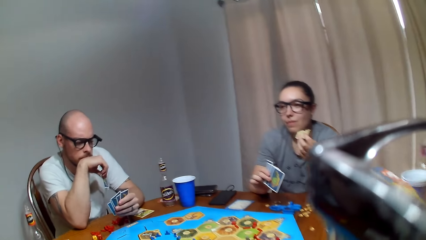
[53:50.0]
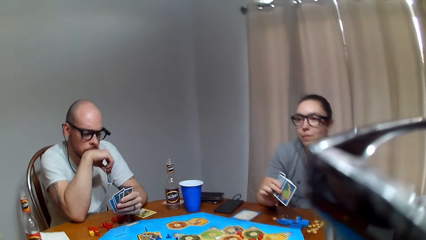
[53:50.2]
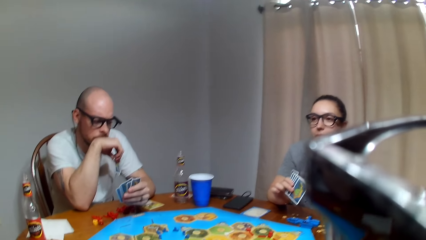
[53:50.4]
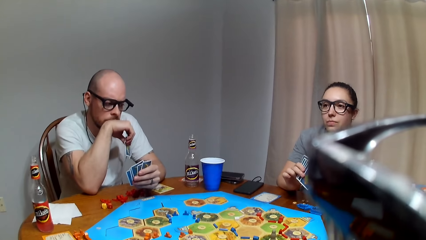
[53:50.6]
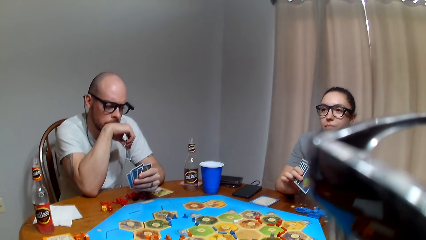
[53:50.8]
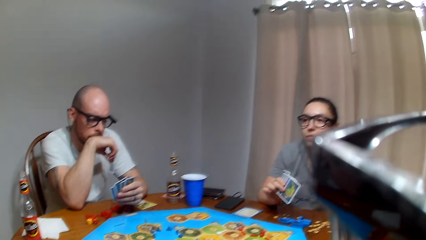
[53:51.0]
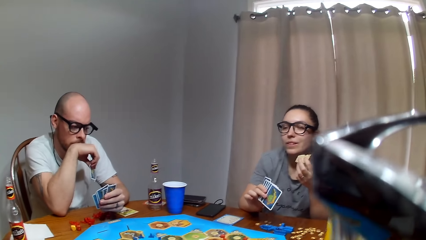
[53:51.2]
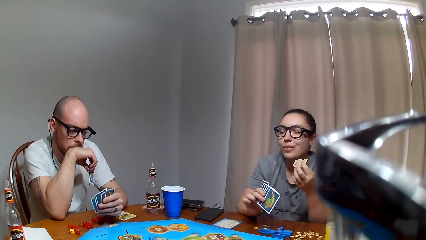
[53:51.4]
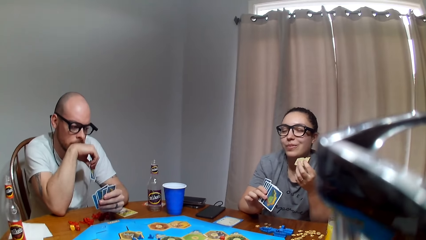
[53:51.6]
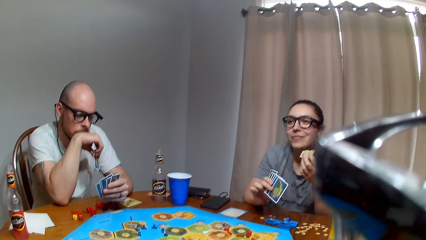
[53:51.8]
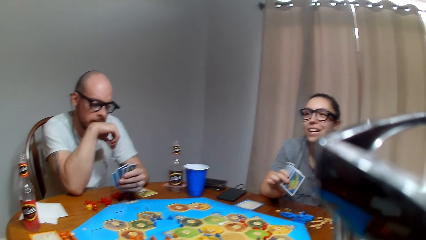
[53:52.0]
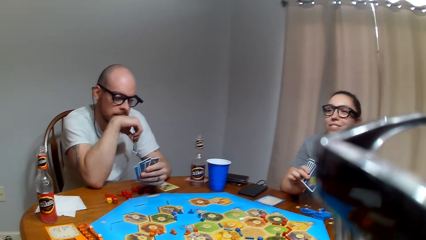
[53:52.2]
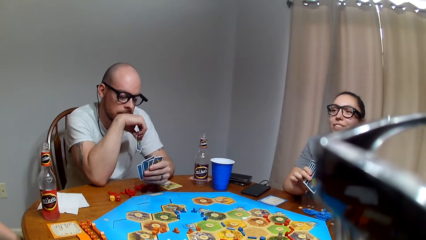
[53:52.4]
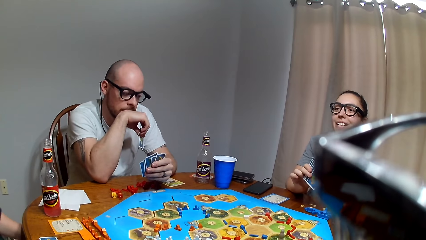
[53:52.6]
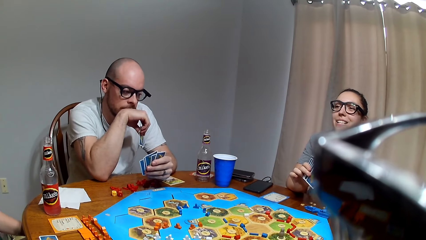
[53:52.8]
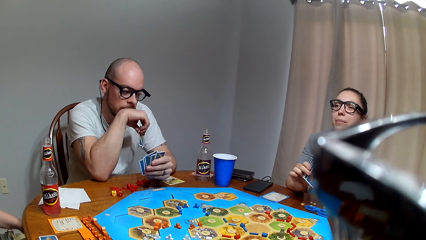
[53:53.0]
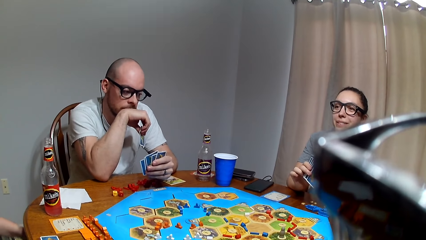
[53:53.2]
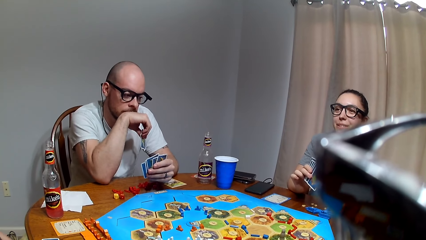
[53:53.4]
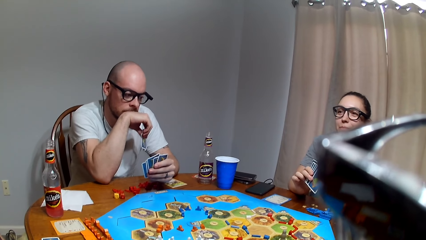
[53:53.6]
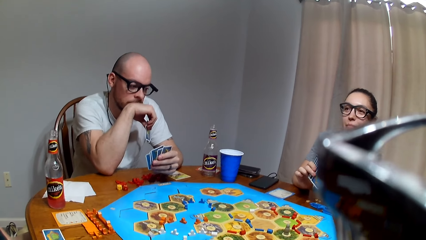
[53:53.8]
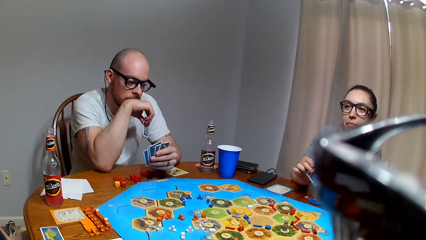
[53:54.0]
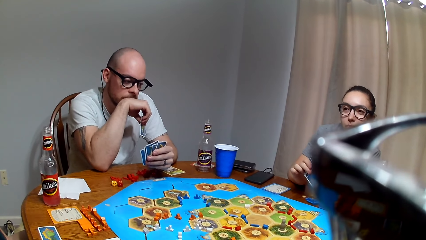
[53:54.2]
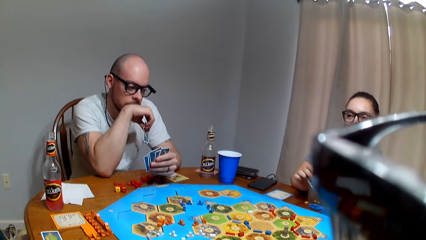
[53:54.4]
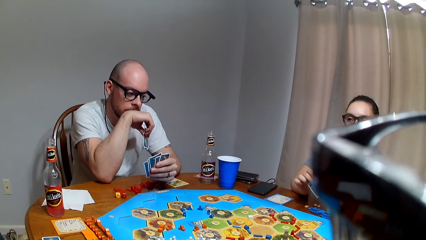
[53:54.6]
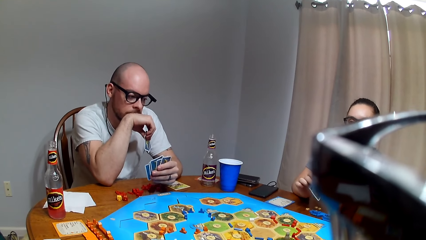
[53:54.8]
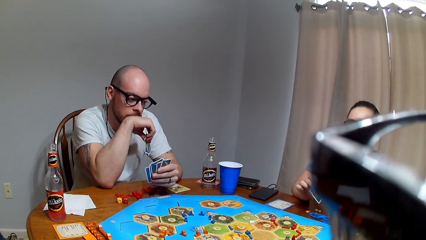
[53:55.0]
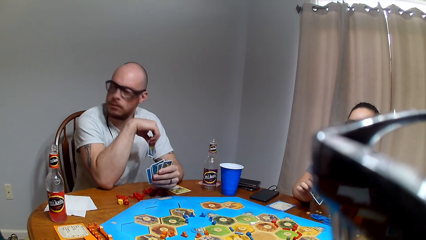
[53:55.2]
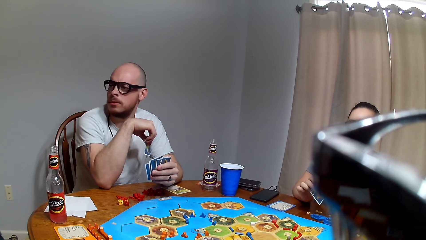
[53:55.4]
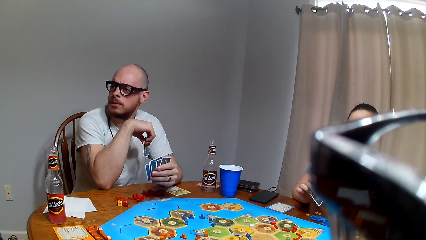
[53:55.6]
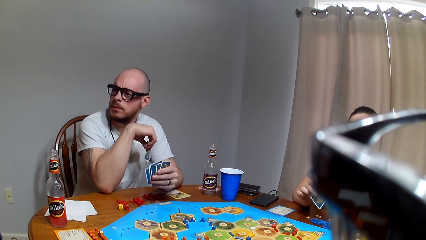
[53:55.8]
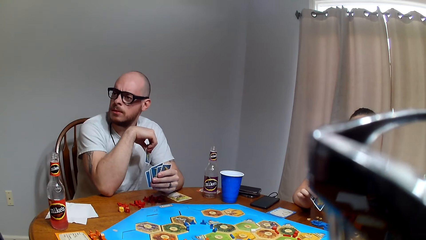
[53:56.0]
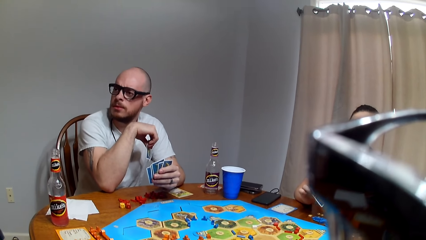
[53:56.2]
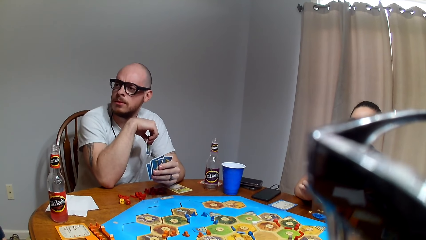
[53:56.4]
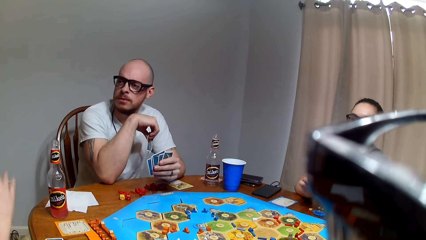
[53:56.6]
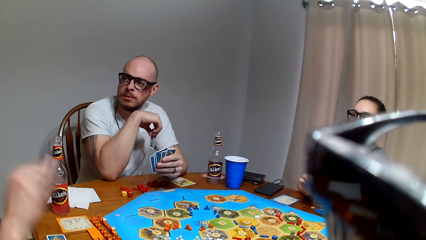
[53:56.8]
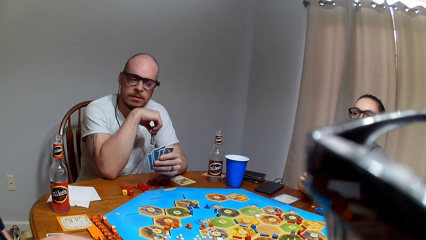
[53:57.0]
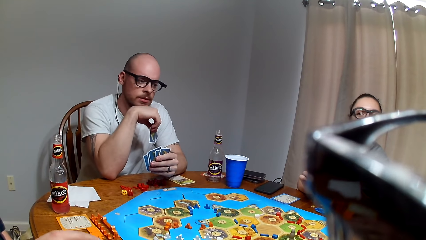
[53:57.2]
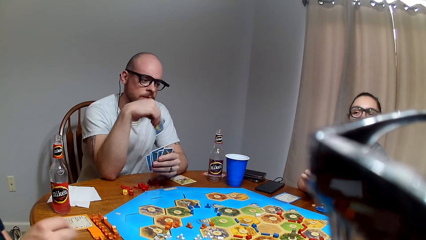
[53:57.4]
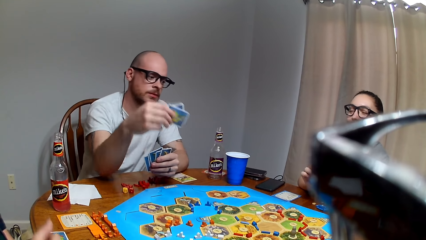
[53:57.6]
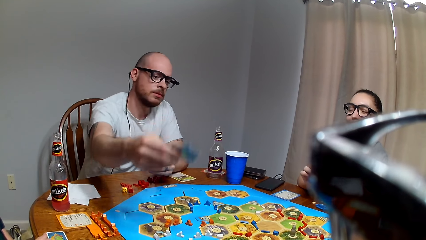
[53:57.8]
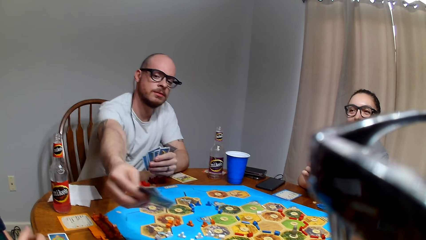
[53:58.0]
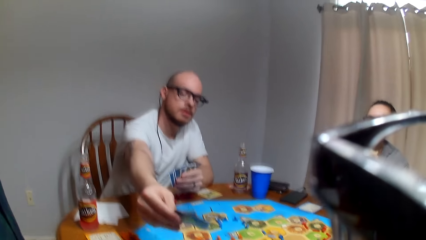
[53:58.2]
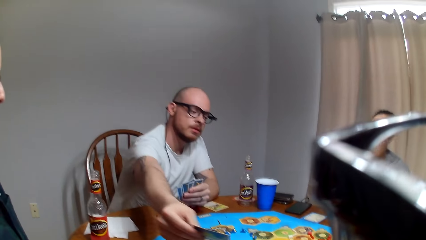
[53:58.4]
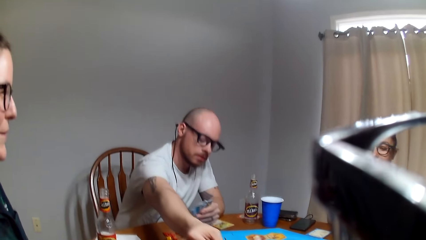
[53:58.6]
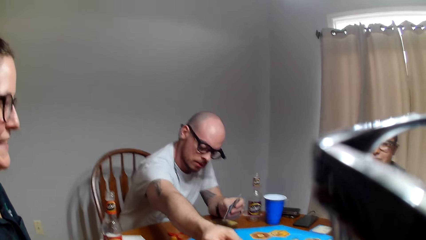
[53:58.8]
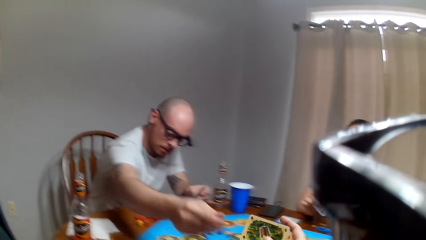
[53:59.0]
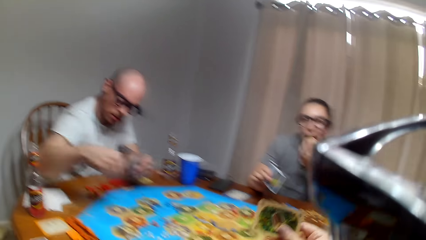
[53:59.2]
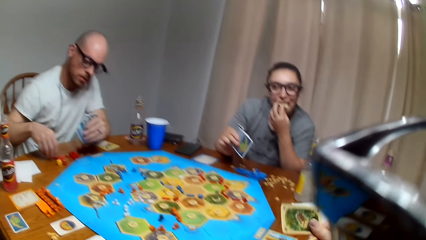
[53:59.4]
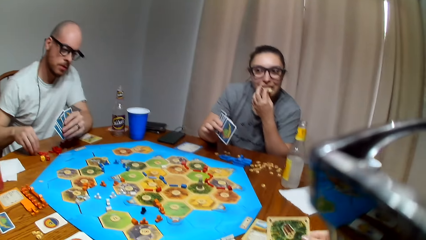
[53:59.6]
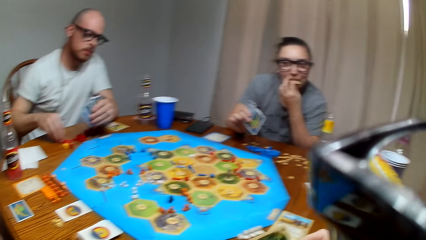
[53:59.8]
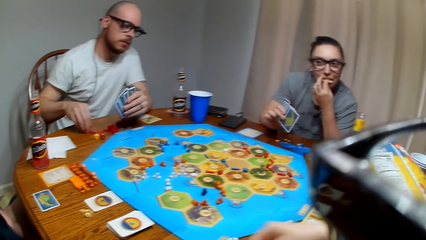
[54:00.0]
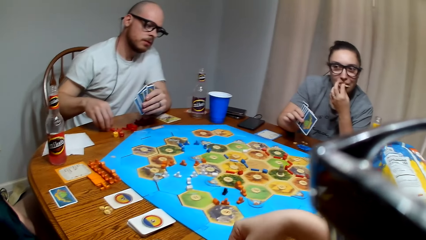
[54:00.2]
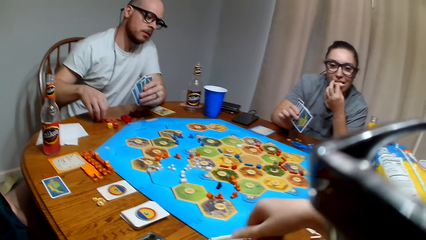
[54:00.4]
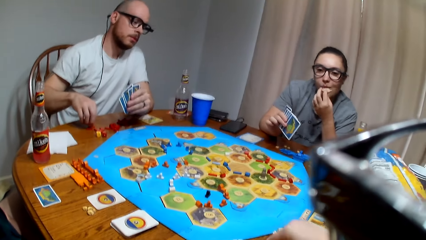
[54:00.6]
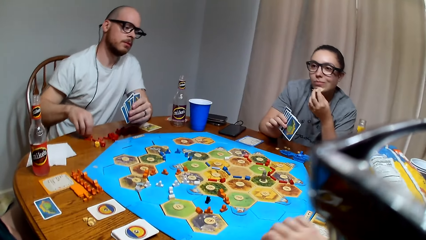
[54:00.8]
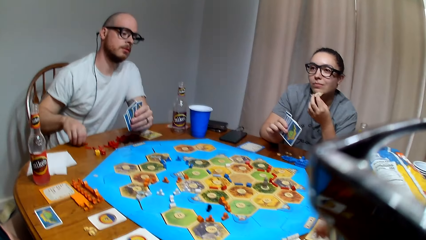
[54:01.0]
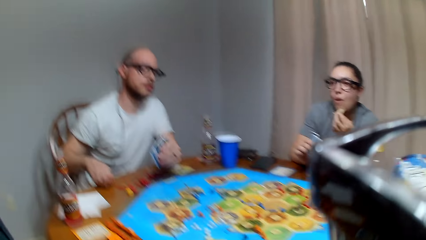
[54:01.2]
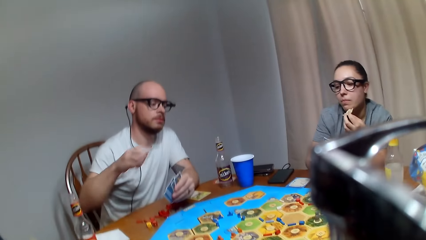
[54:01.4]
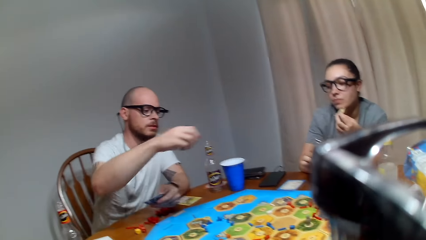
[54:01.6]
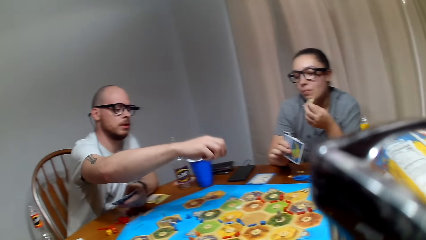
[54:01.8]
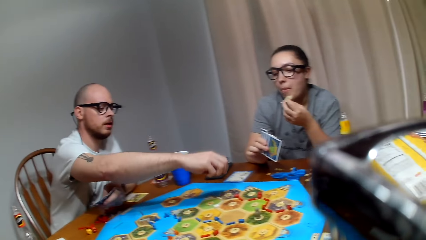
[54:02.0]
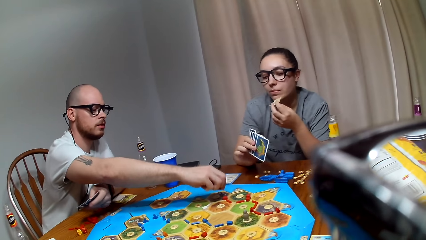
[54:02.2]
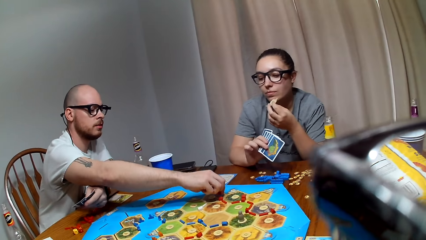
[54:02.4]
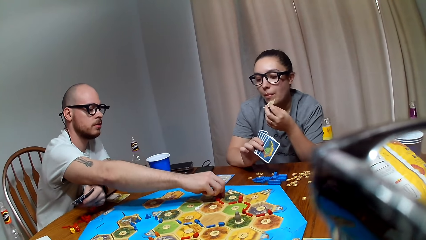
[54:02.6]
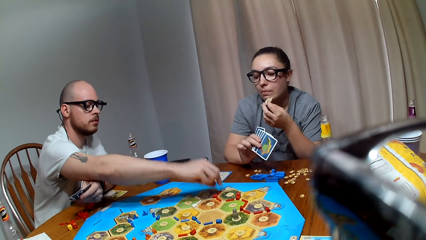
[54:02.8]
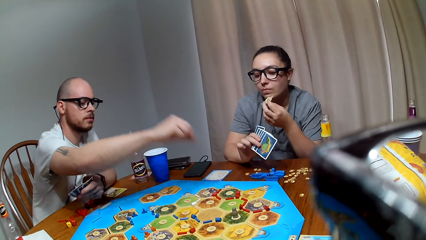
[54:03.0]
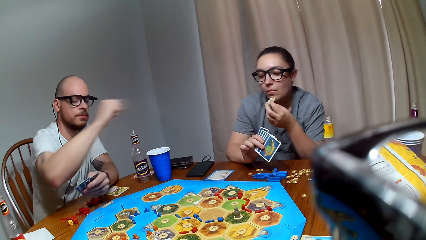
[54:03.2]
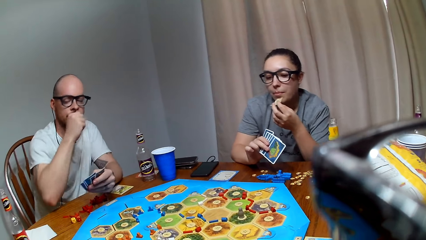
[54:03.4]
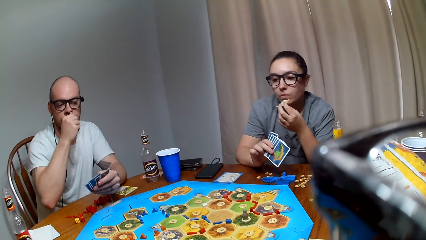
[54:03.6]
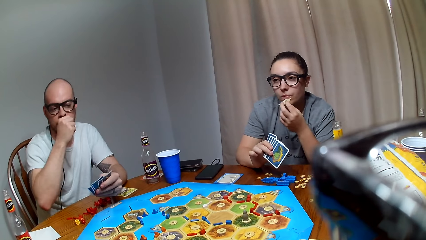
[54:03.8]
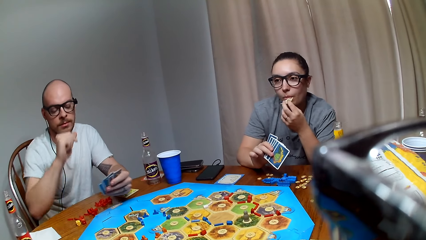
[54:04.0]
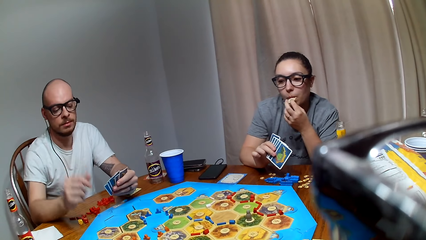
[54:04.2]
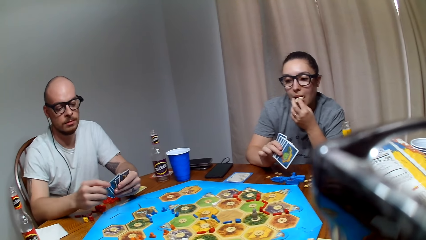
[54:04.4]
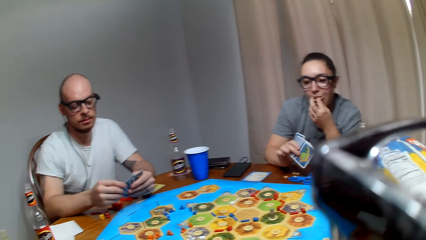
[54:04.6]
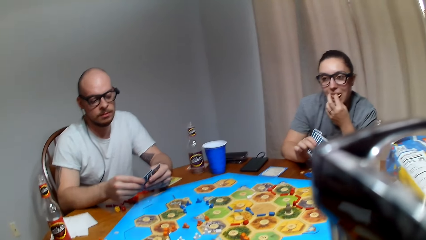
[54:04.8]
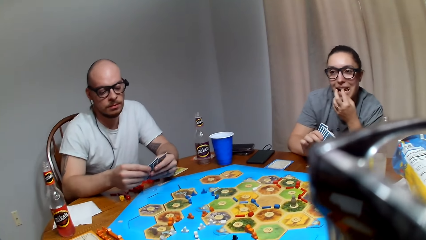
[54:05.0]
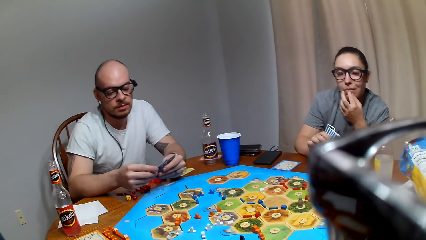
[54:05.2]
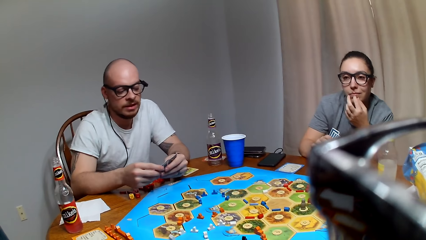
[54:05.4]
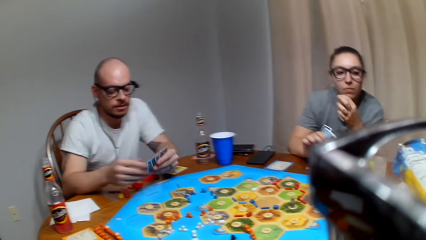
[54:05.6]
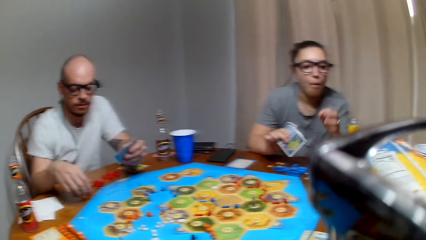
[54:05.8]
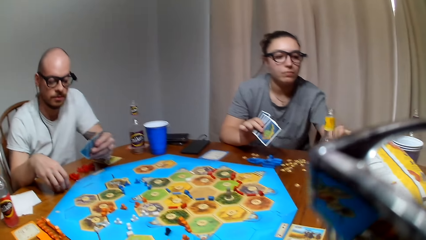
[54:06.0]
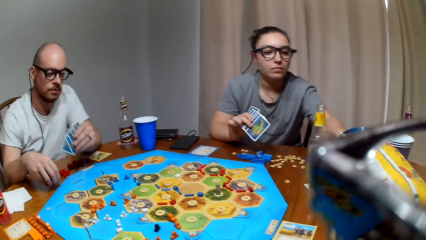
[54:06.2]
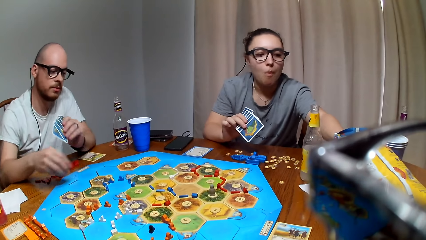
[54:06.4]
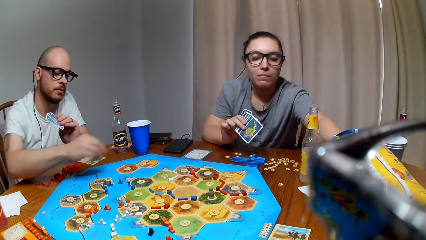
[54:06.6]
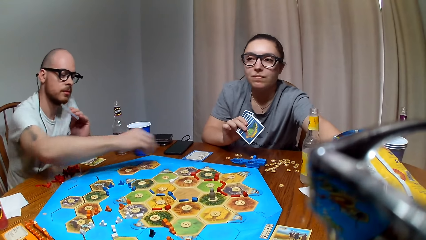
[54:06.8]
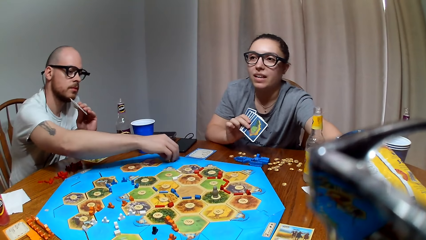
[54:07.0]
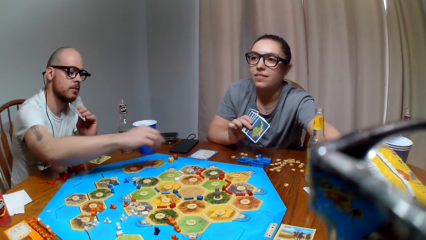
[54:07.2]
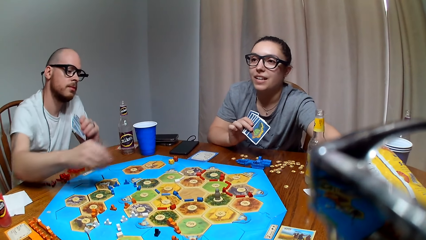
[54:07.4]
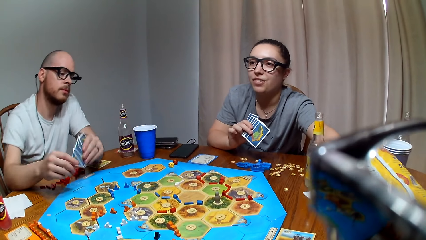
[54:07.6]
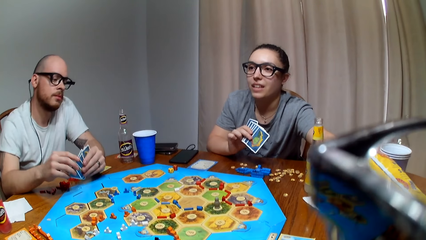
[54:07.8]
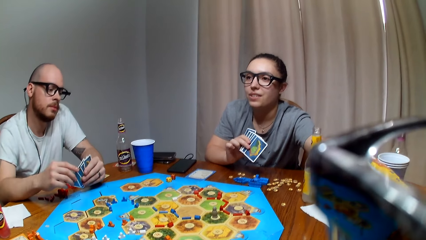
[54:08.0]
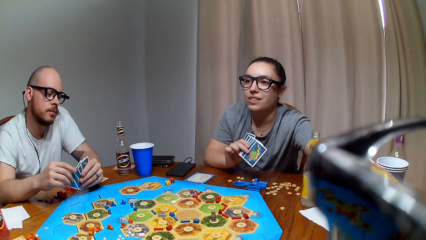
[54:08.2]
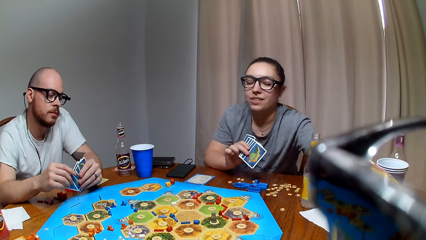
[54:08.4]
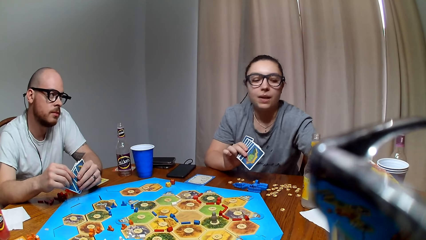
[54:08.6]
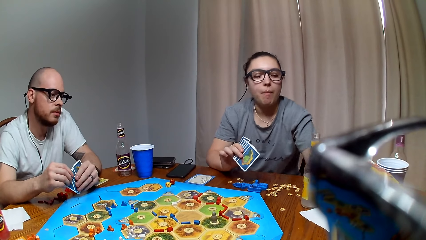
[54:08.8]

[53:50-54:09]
The camera wearer picks cards from a man. The man picks a road from the table and places the road on the Catan settler board. The man picks dice from the table and places the dice on the Catan settler board.
